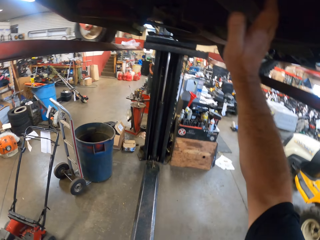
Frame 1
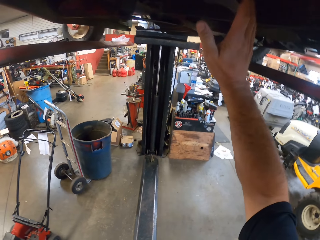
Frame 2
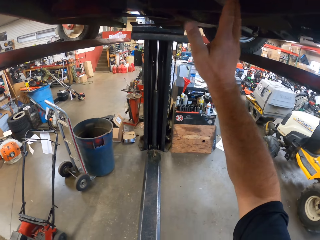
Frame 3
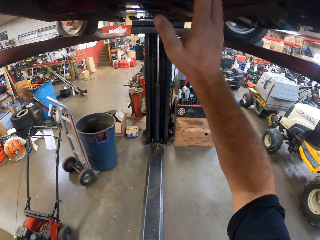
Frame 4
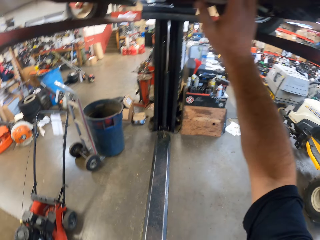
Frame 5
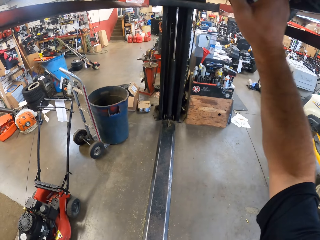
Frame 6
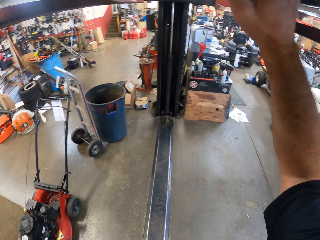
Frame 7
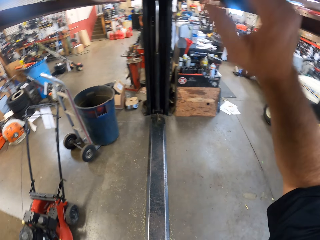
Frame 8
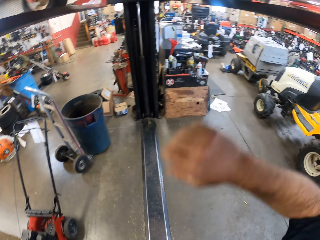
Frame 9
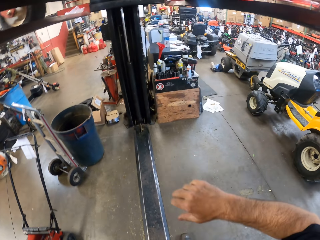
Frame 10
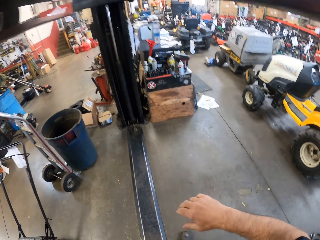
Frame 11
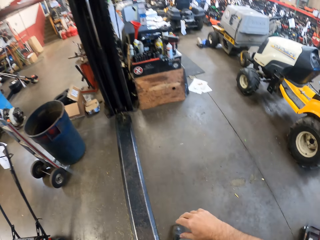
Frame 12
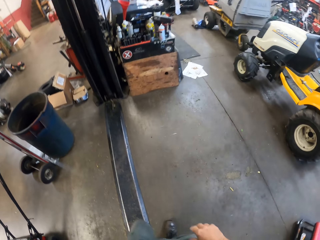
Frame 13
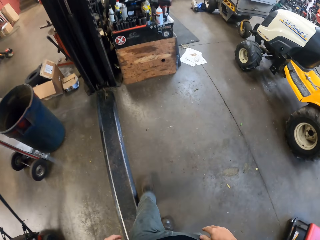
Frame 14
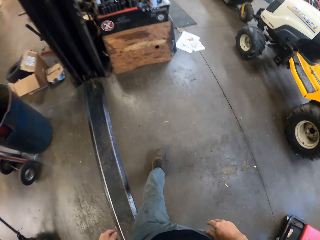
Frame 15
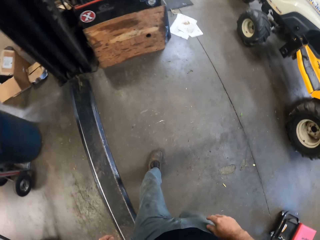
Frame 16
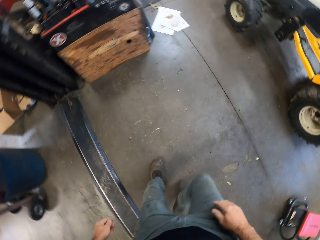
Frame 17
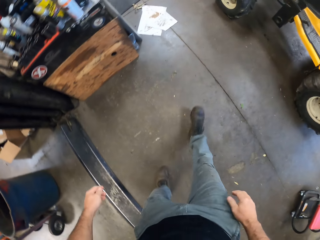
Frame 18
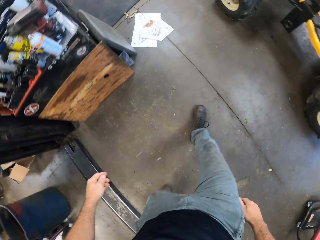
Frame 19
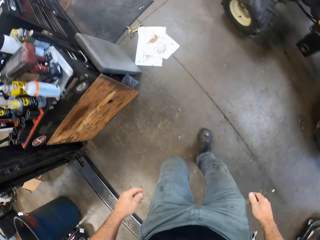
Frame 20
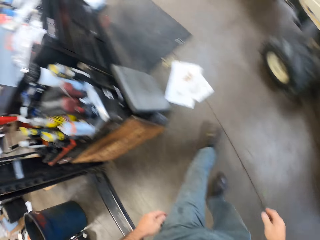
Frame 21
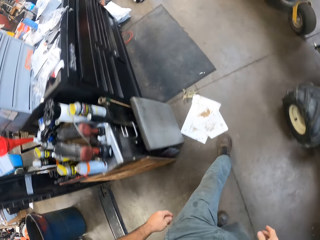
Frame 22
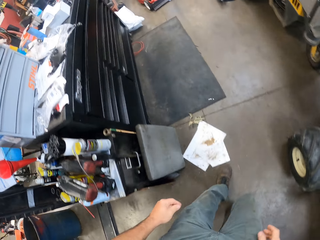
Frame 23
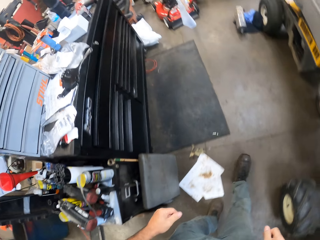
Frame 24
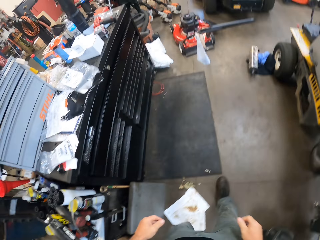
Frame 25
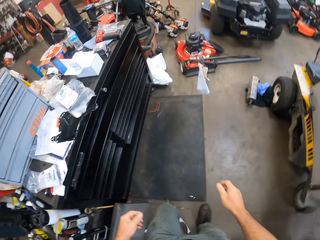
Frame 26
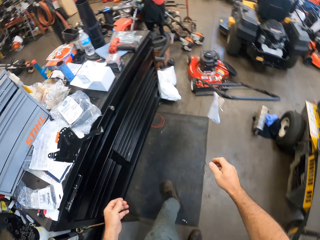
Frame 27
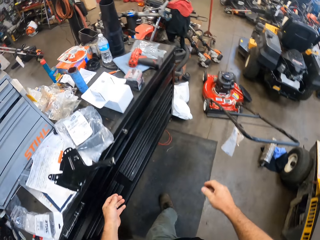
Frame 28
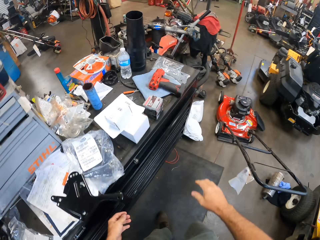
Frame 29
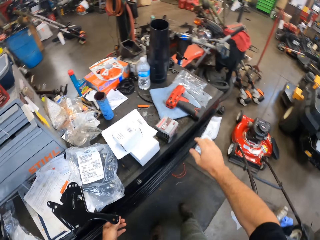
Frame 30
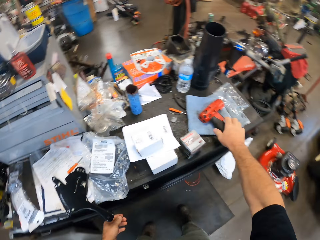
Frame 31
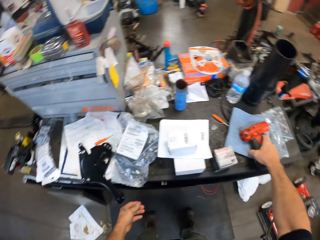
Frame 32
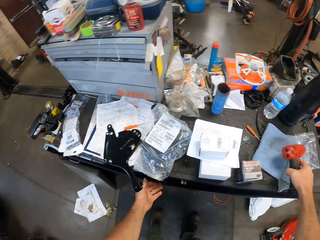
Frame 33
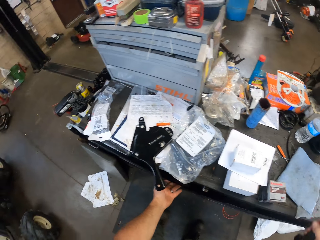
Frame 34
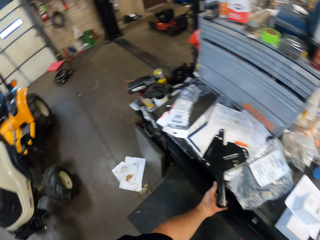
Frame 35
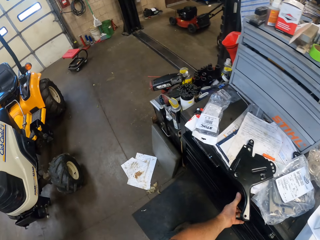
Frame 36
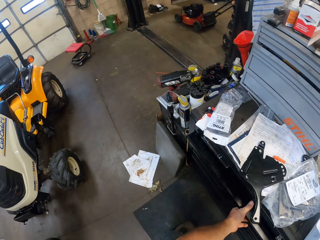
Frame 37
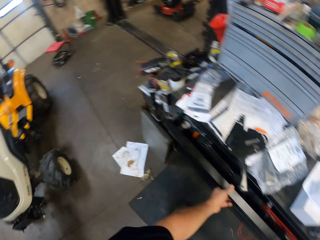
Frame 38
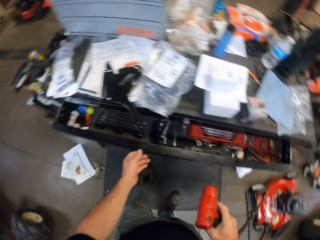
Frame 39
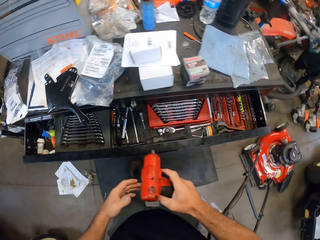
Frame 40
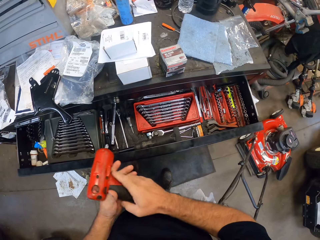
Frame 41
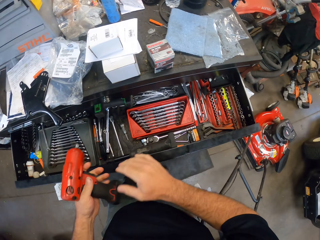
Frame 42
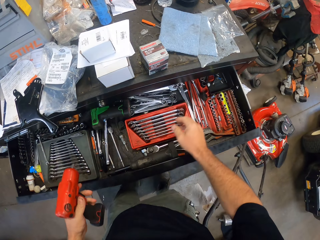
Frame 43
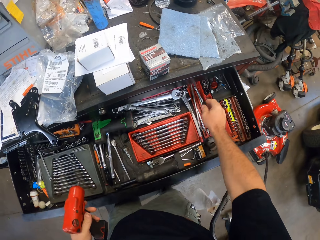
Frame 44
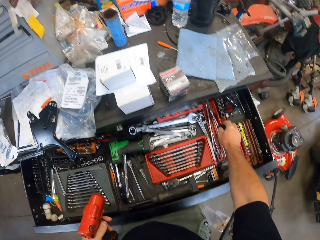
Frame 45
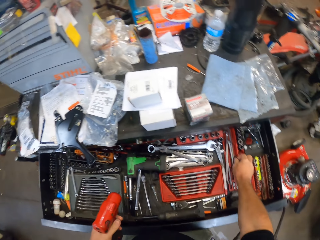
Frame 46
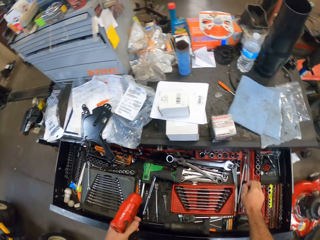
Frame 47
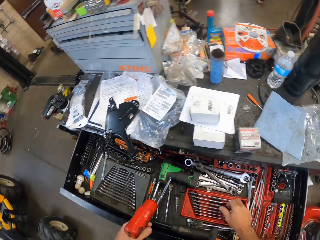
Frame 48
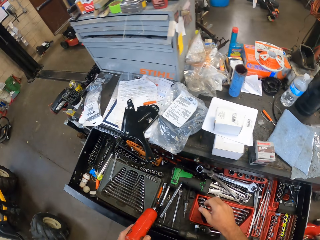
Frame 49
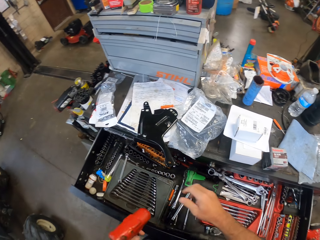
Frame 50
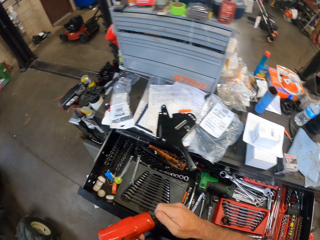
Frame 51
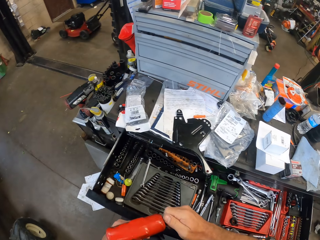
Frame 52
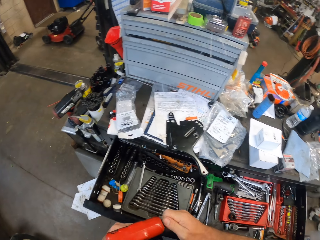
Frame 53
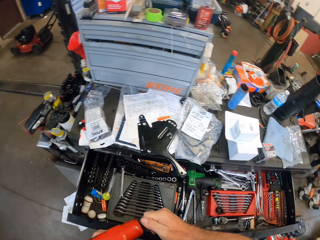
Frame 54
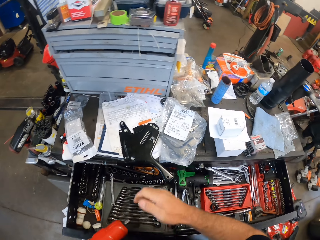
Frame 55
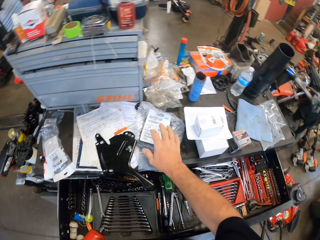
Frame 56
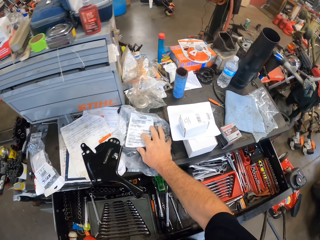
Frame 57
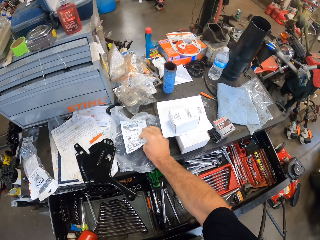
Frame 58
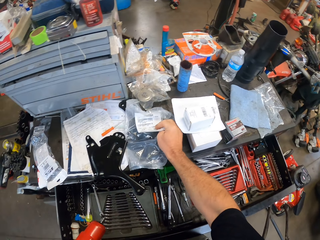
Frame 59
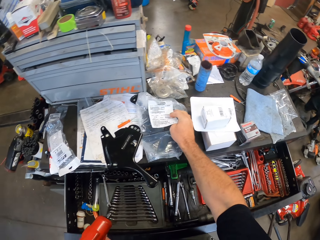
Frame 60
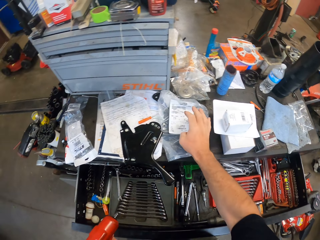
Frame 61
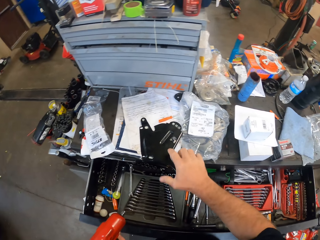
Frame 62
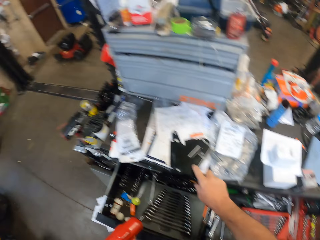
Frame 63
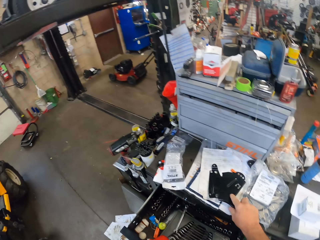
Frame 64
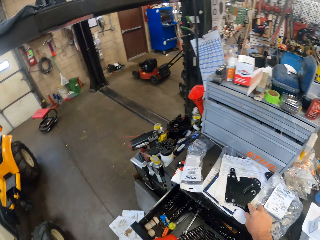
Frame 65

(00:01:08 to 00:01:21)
The camera wearer holds something. He pulls his hand off something. He walks around the workshop. He picks up a wrench gun or pneumatic impact wrench from the top of a cabinet with his right hand. He opens a drawer with his left hand. He transfers the wrench gun to his left hand. He holds something. He pulls his hand off something. He rotates the safety tip. He pulls his hand off the safety tip. He grabs a plastic paper.

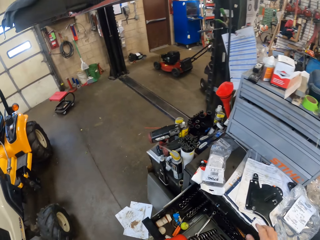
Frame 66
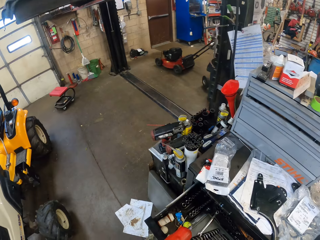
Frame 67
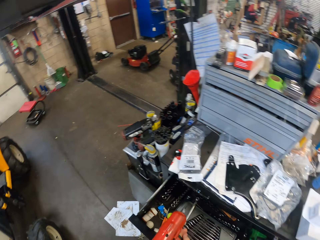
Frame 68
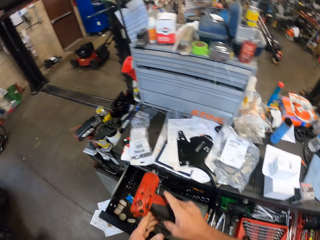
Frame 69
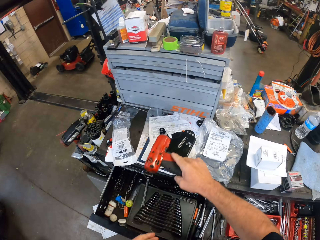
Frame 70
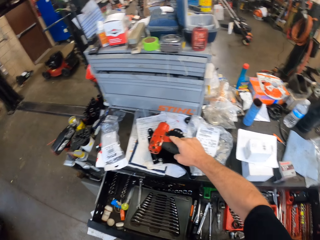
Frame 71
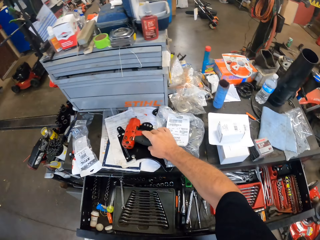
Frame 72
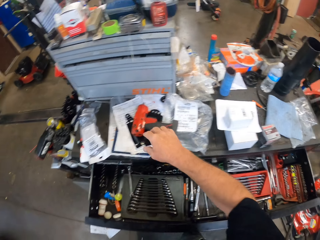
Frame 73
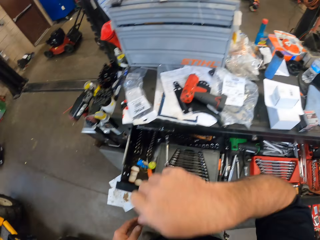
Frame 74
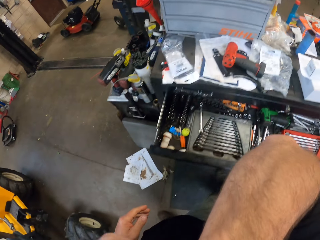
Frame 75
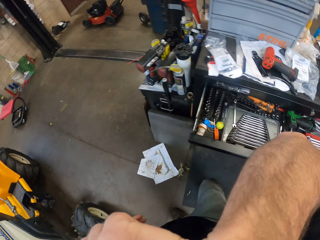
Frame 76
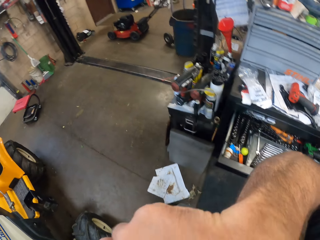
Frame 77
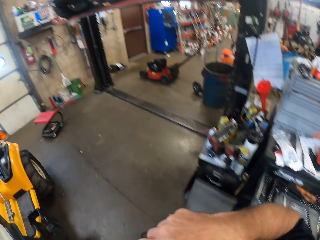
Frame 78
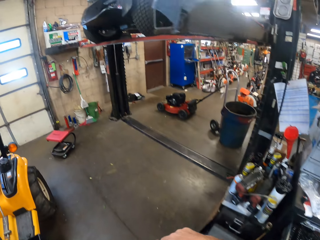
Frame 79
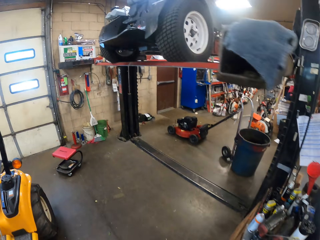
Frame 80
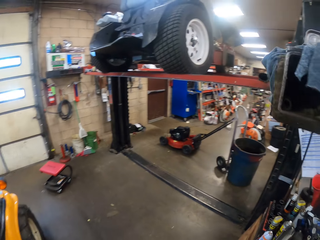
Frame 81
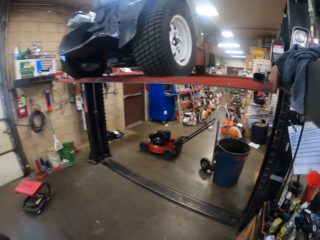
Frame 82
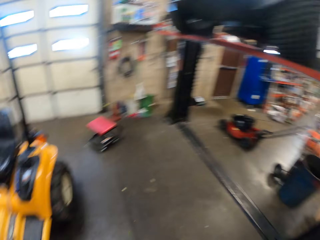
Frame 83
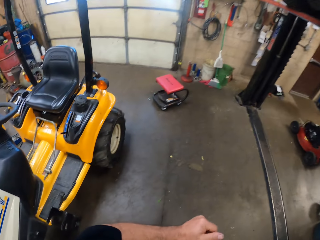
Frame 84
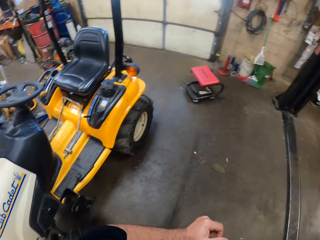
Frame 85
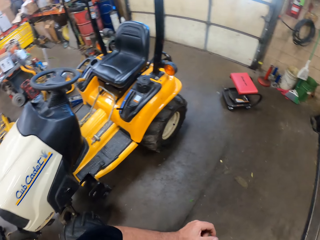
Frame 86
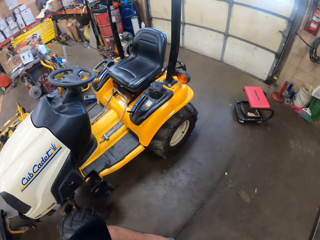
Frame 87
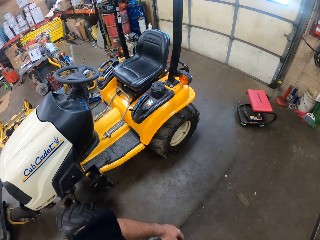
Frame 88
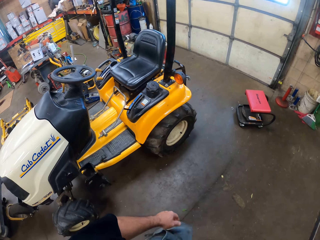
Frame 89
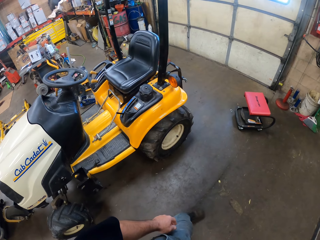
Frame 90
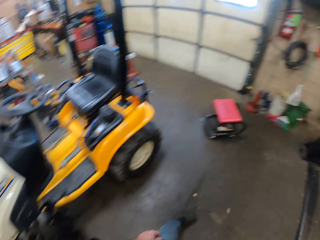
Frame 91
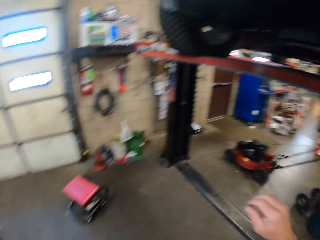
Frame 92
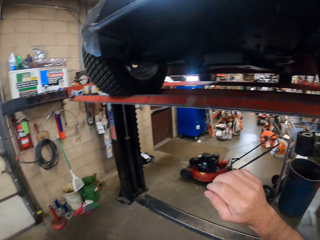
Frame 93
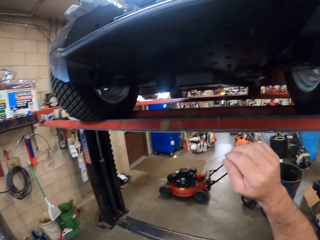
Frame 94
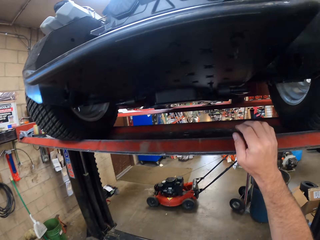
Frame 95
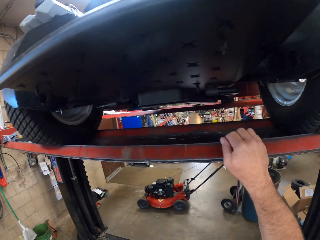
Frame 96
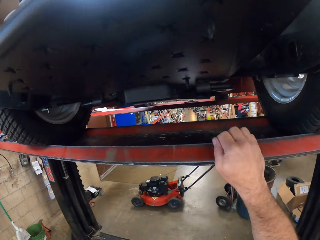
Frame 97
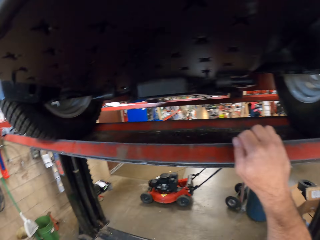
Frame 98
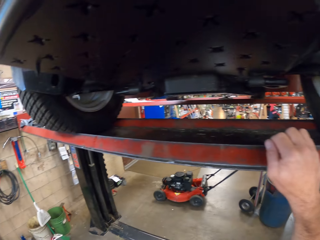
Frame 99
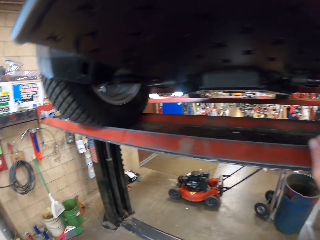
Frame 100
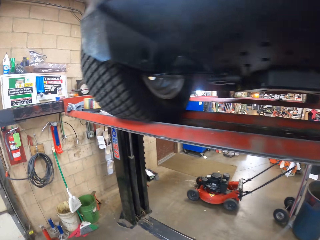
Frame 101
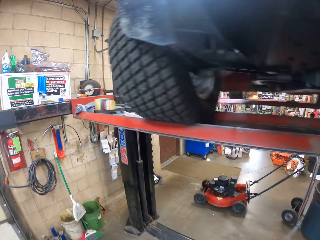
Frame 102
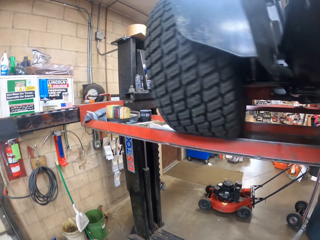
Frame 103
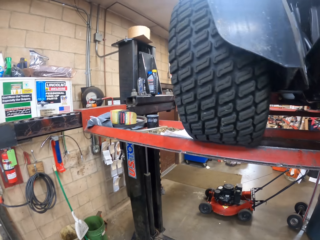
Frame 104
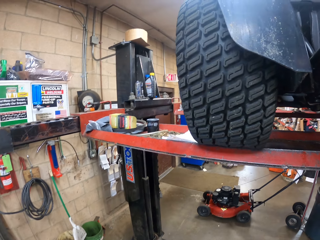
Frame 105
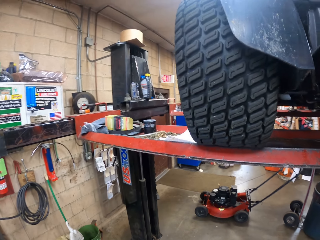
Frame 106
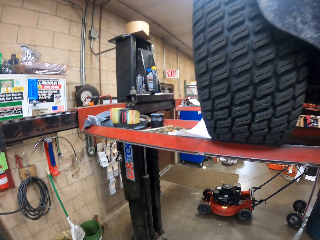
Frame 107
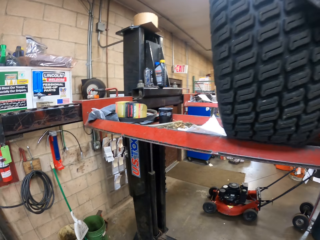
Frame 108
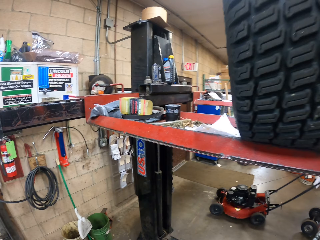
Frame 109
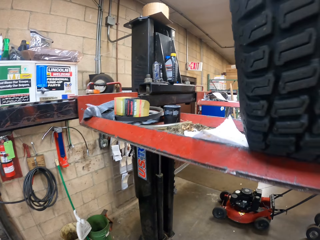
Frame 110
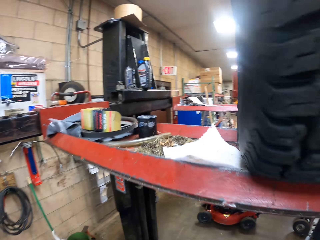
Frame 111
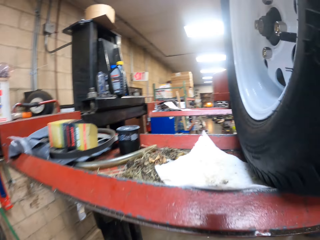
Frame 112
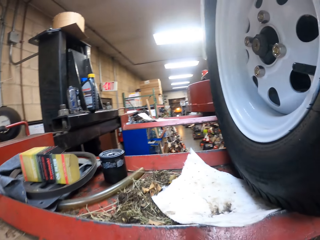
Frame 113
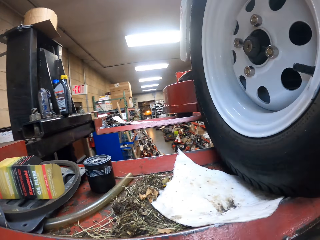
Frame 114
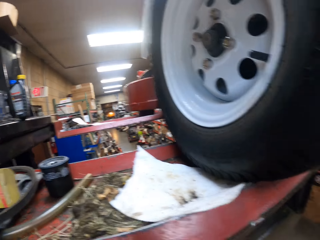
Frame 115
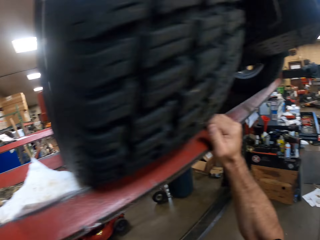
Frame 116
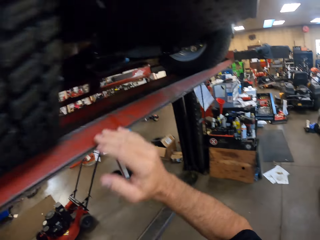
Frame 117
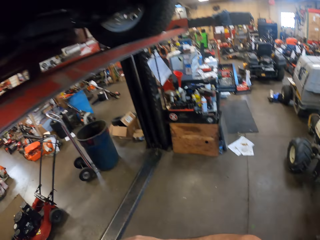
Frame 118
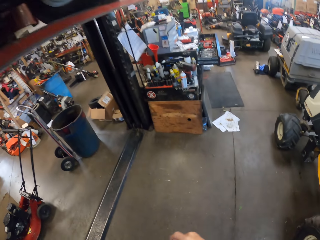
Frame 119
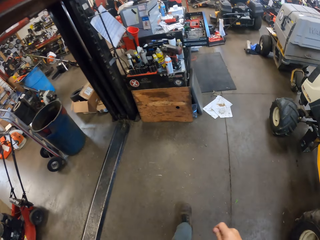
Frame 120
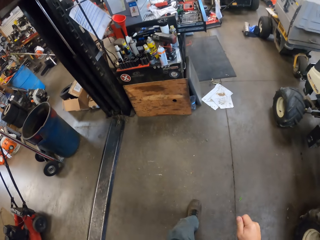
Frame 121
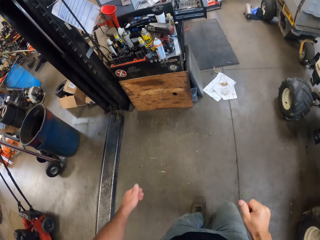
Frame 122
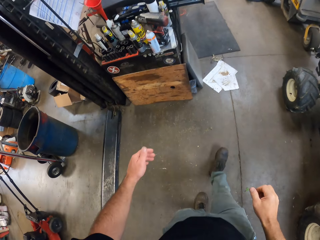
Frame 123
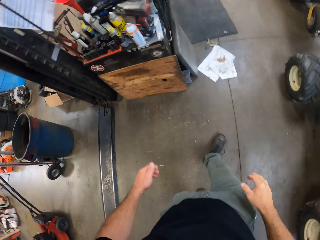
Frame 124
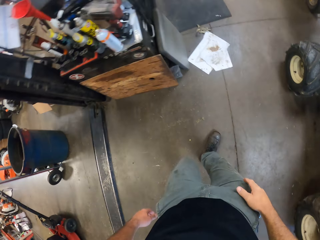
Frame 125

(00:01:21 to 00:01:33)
The camera wearer pushes something. He pulls his hand off something. He transfers the wrench gun to his right hand. He drops the wrench gun onto the cabinet. He lifts his right hand towards his head. He holds something. He walks around the workshop. He lowers his right hand from his head. He holds a metal. He pulls his hand off the metal. He walks around the workshop.
